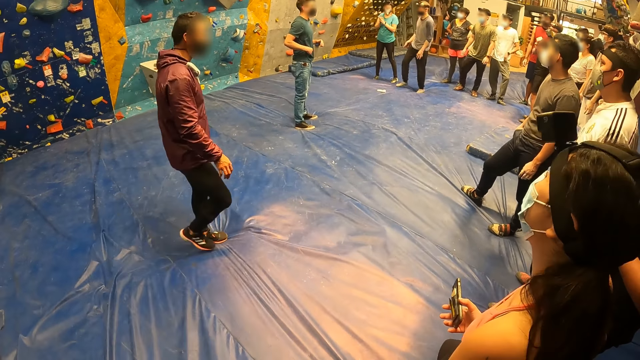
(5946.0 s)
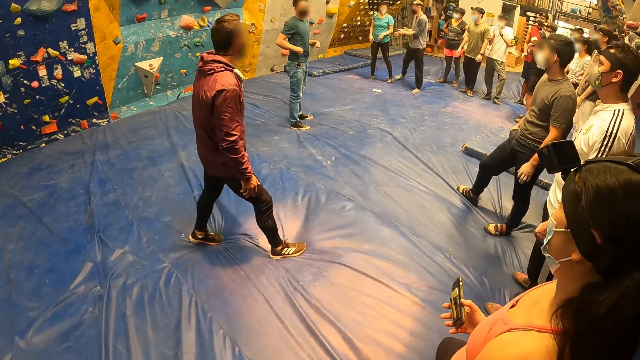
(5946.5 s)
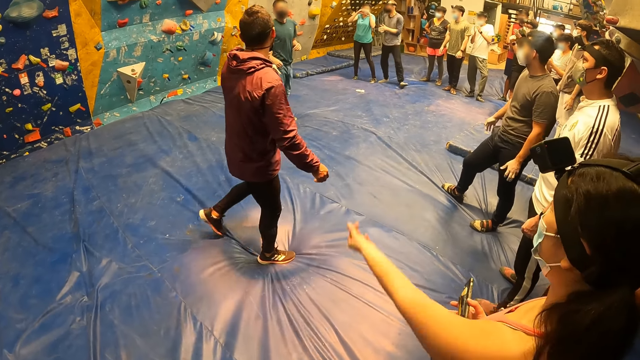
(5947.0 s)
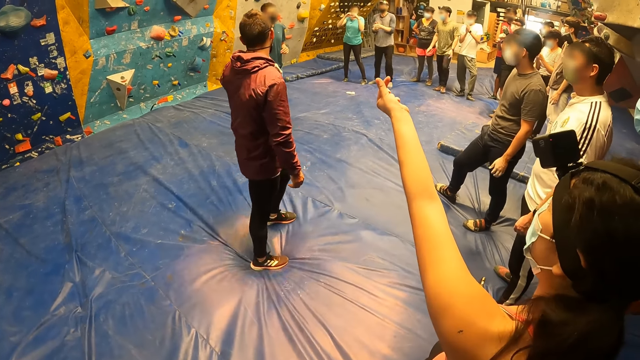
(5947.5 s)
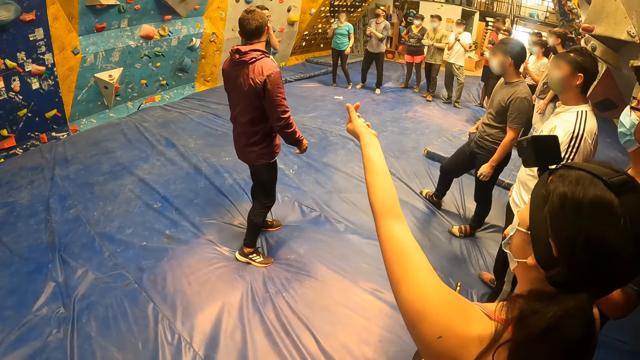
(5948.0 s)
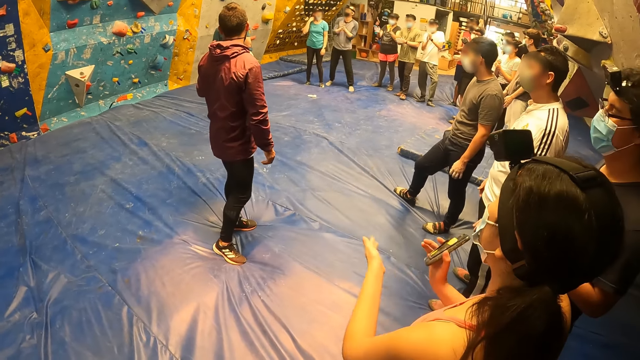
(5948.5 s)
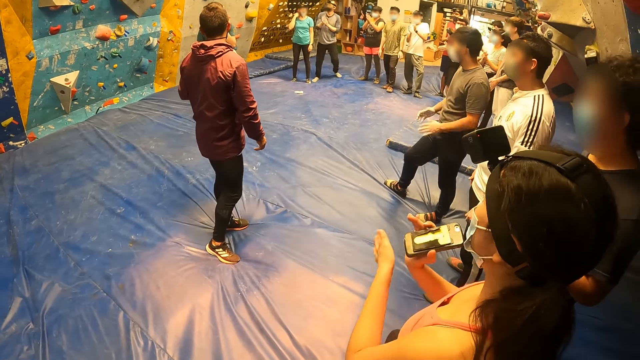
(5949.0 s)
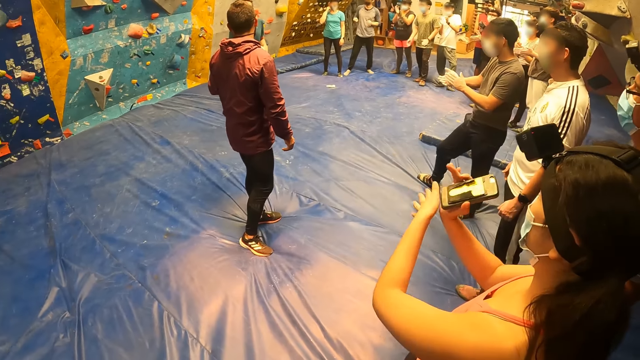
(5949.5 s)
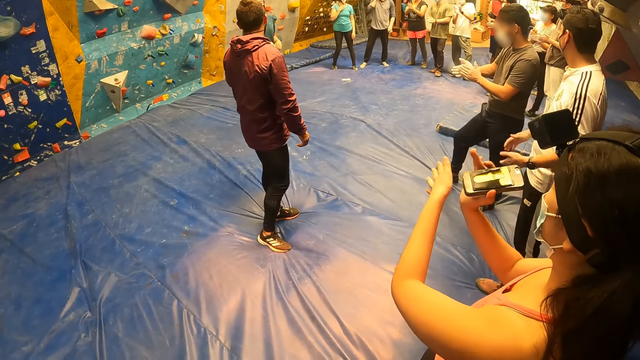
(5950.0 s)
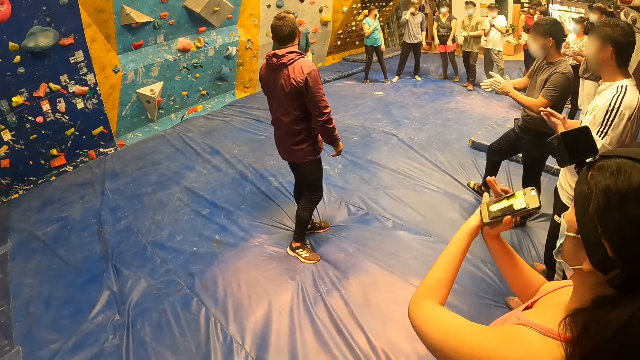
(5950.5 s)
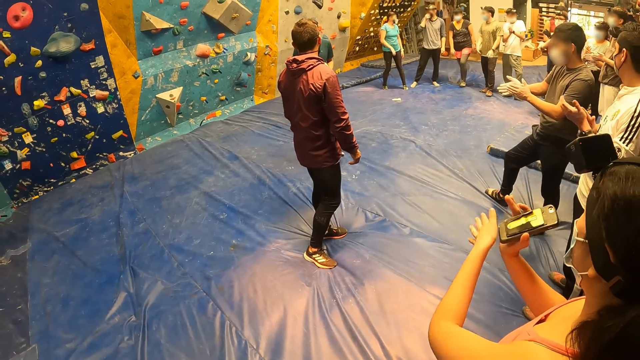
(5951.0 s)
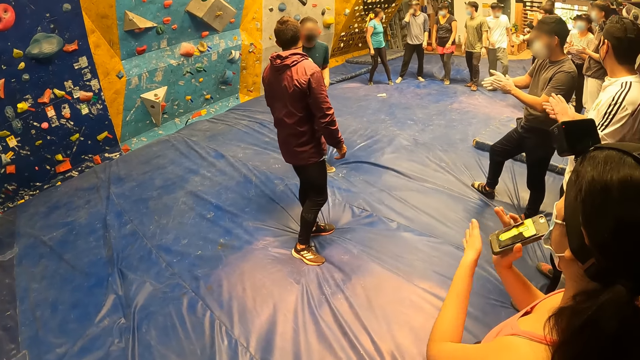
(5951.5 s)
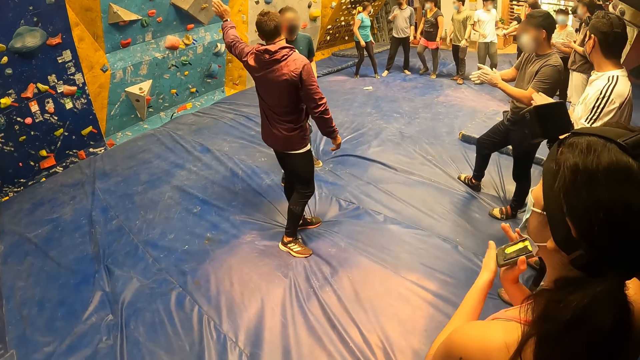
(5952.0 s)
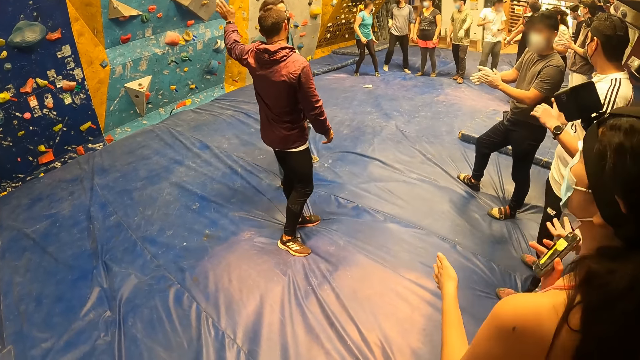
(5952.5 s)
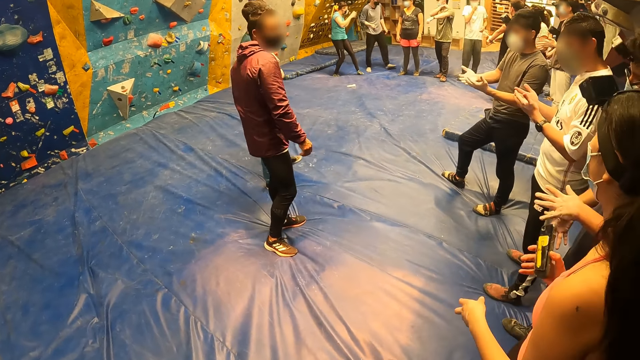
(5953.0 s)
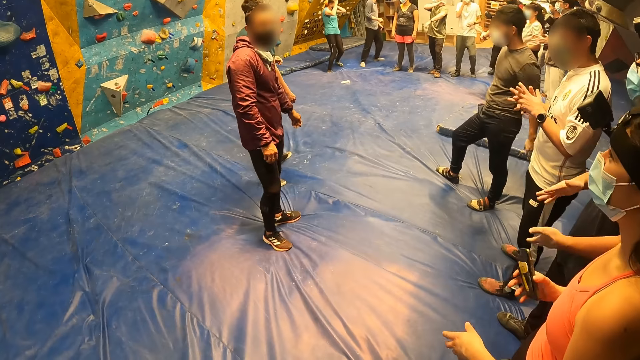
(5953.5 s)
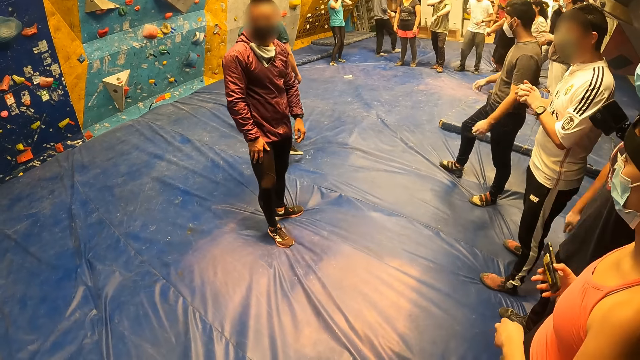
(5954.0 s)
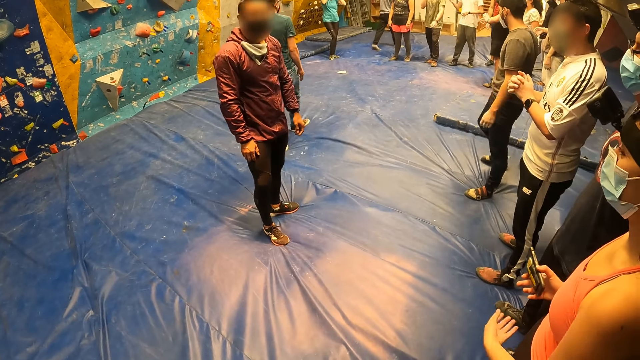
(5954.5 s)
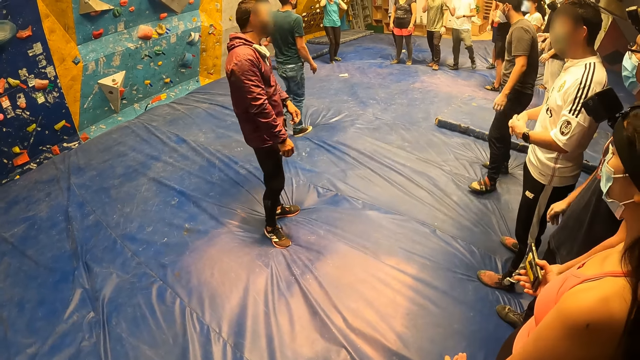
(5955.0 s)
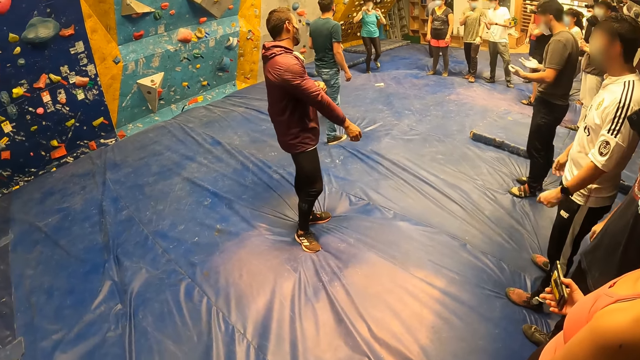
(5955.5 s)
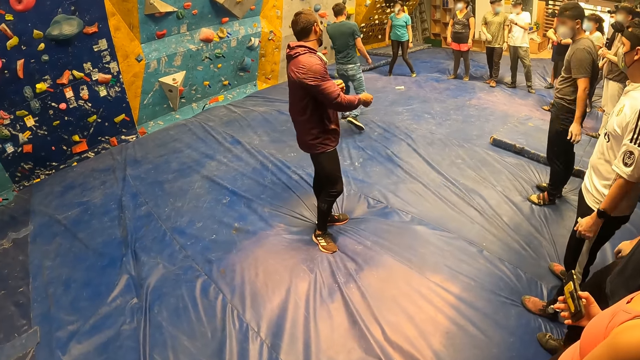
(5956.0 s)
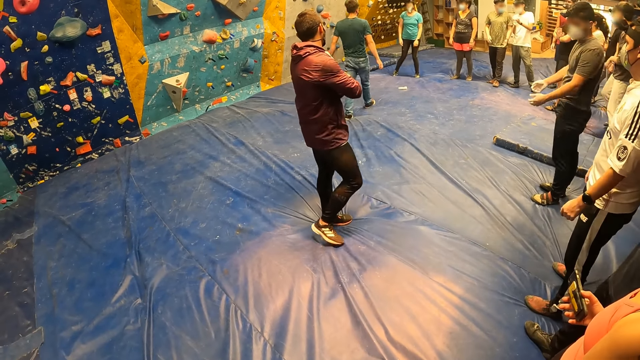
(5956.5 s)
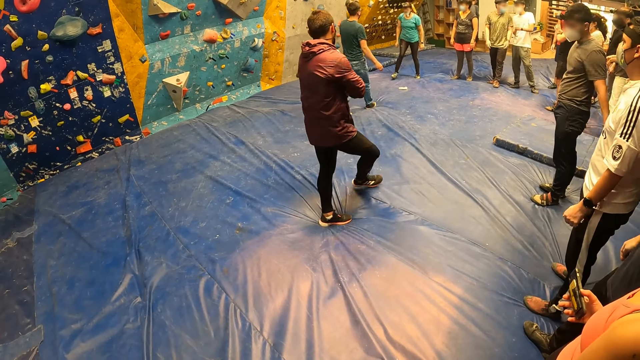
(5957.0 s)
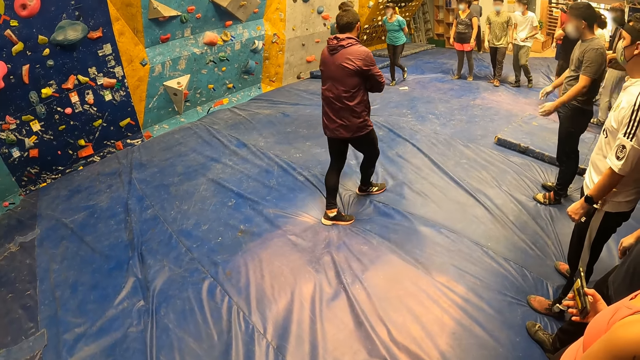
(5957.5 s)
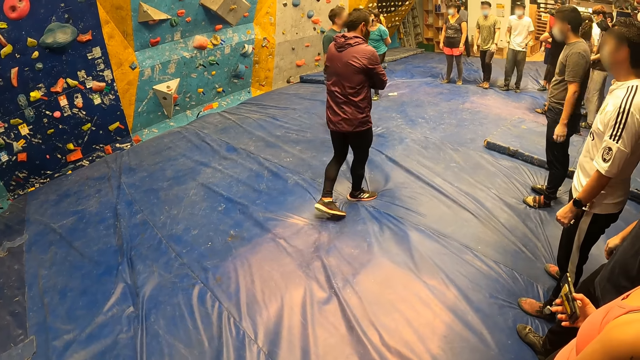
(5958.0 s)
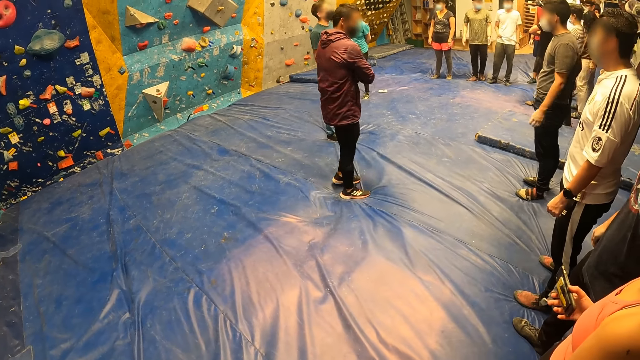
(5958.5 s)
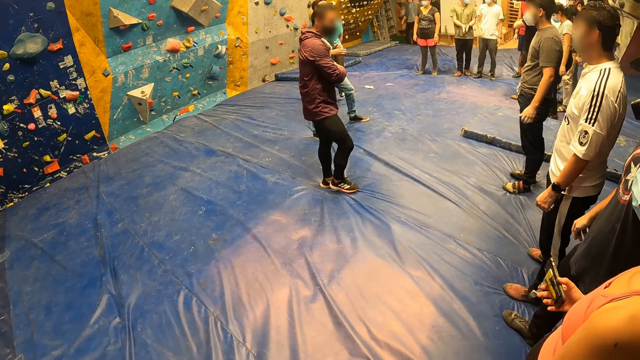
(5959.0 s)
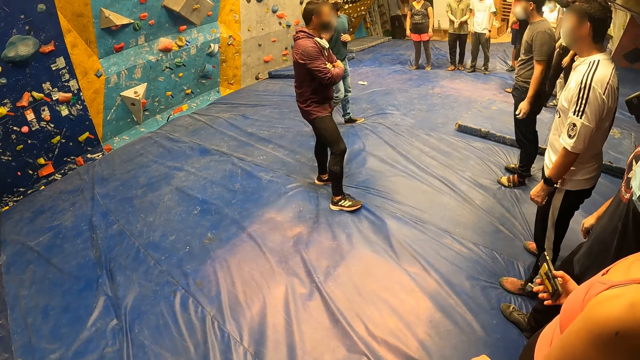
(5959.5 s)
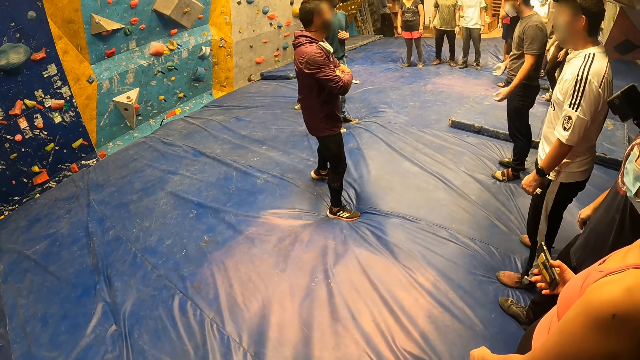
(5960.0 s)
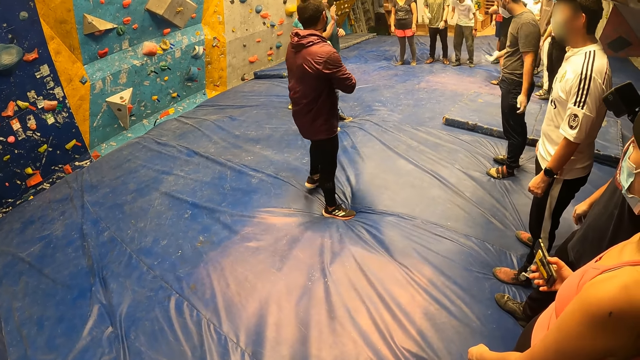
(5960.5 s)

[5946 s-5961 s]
A person moves close to the colleagues. Another person raises her hand. The second person claps the hands. The first person points to the wall. A third person straightens his jacket. The second person walks across the room. The first person walks across the room.

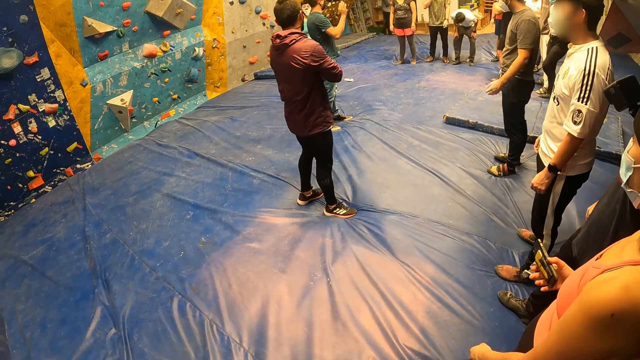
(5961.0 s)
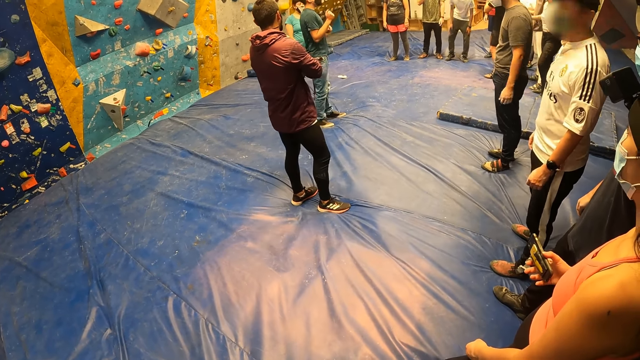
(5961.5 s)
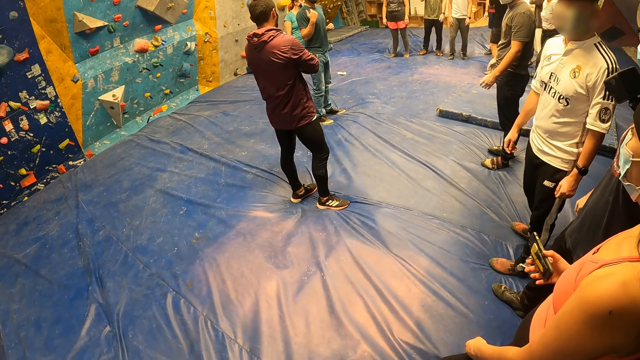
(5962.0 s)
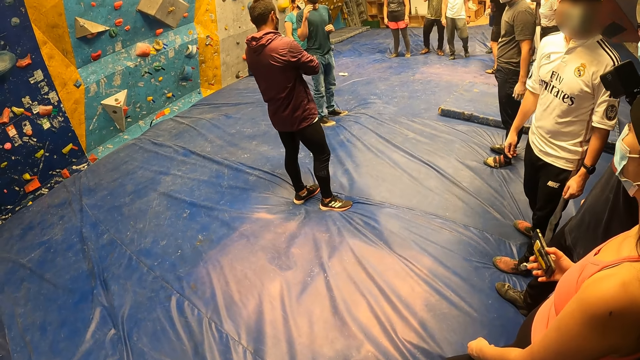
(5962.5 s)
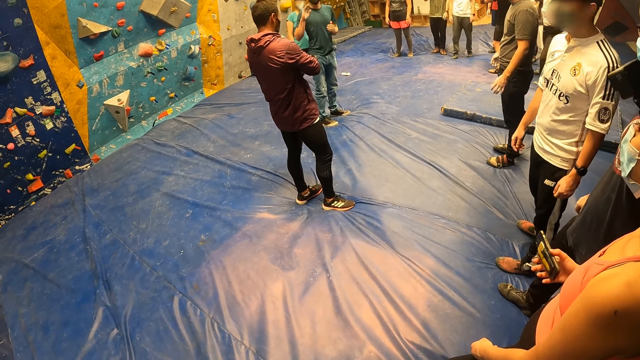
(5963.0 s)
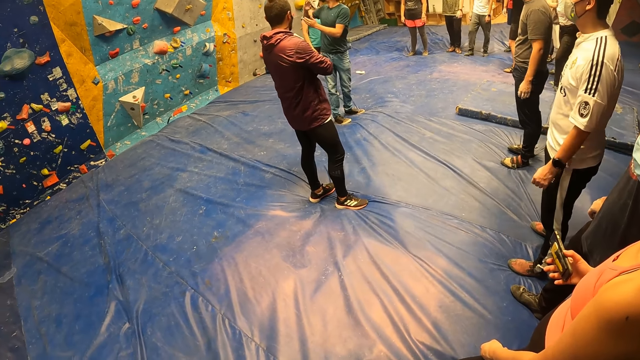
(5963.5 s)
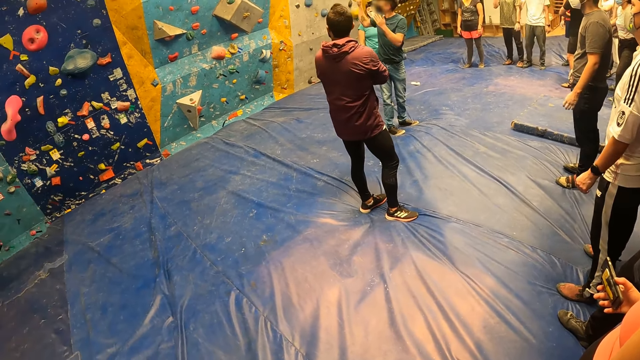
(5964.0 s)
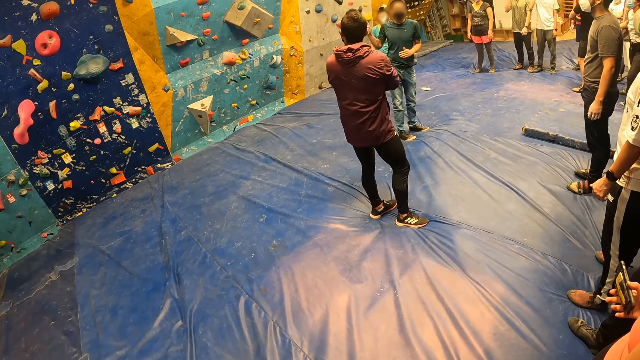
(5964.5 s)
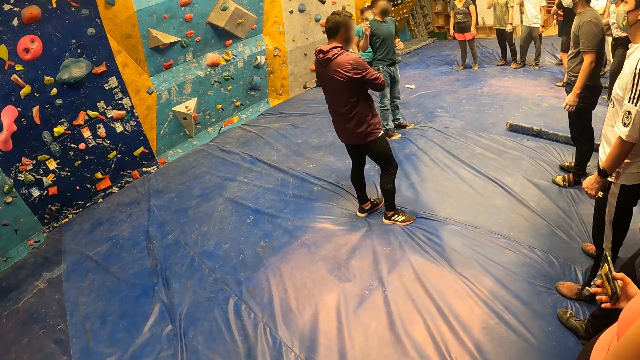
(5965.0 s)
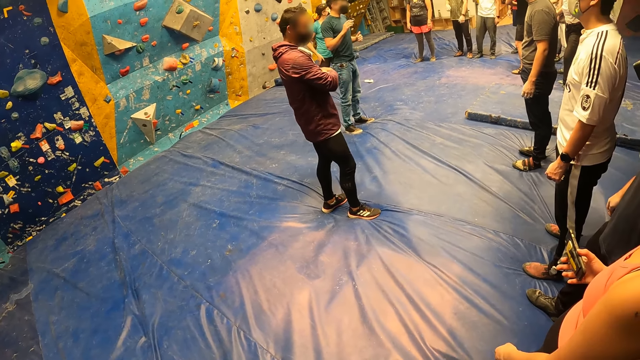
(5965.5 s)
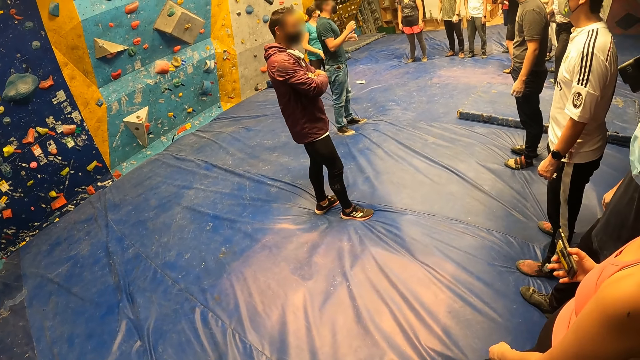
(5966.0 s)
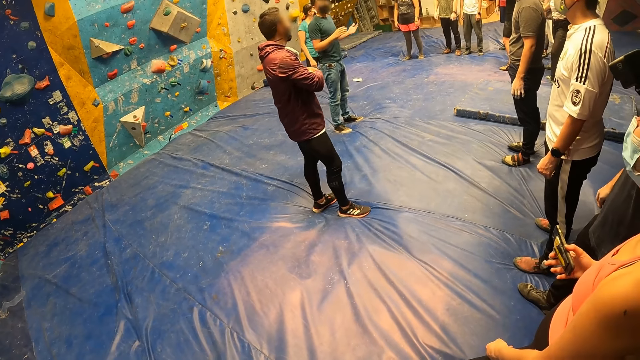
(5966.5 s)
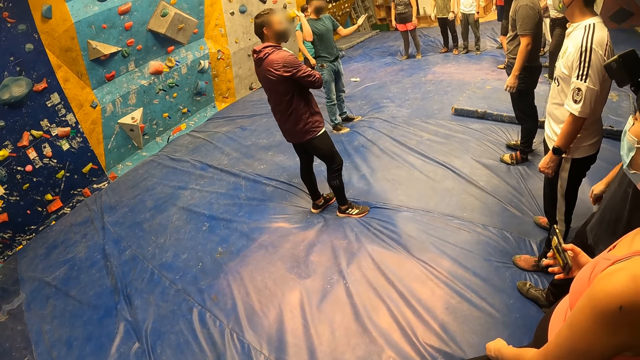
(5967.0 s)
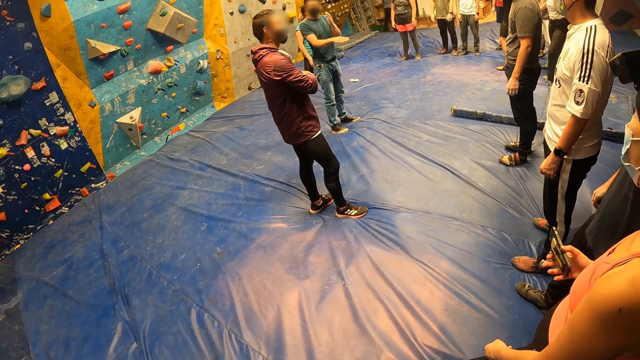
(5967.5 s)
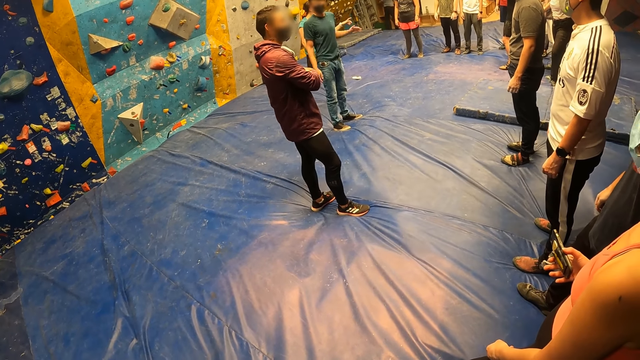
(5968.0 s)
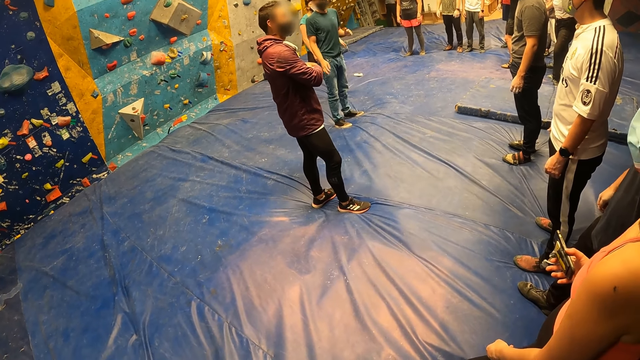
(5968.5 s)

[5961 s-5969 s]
A person looks at the wall. Another person looks in front. The second person claps his hands.
